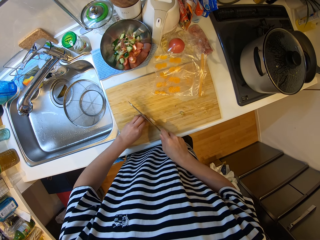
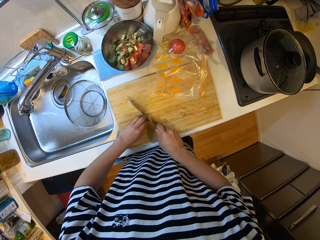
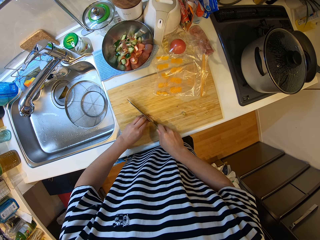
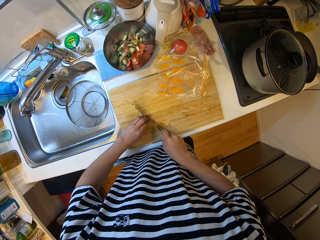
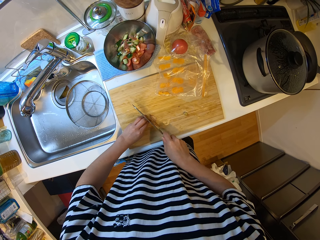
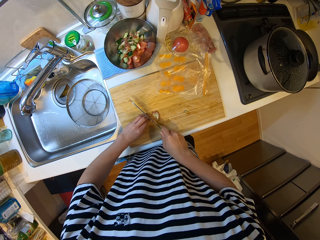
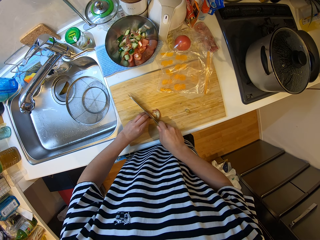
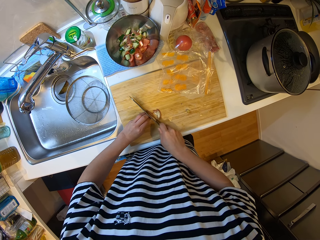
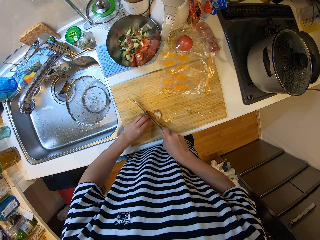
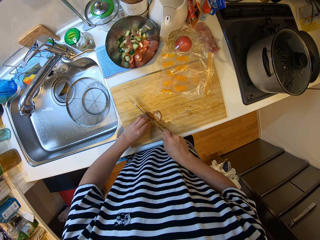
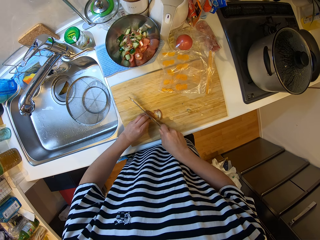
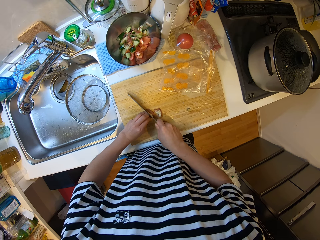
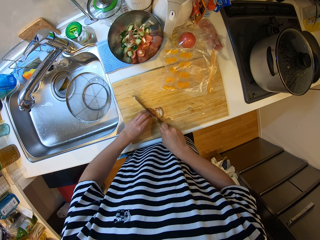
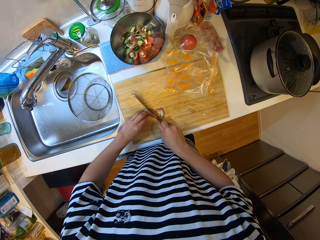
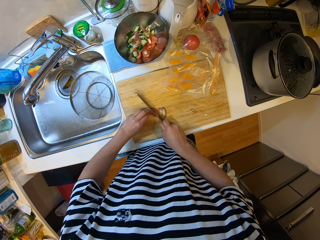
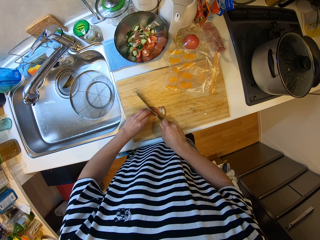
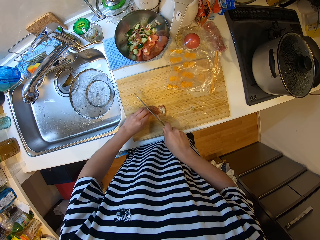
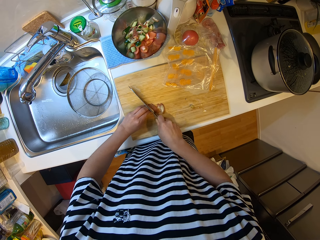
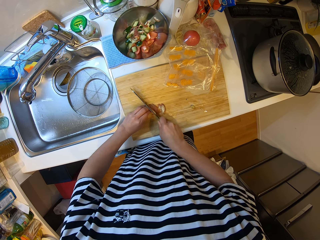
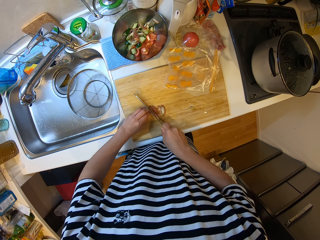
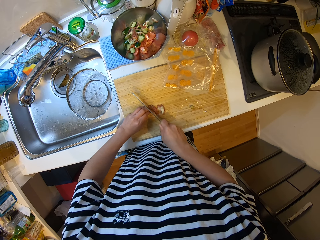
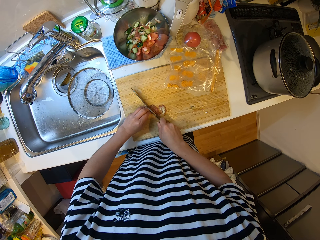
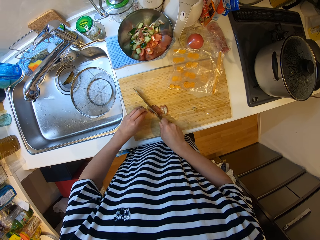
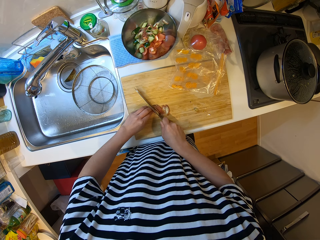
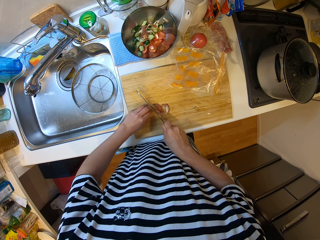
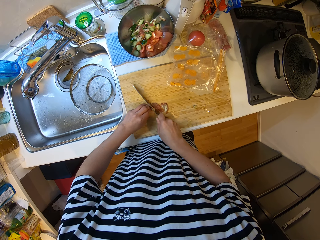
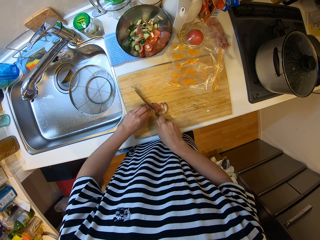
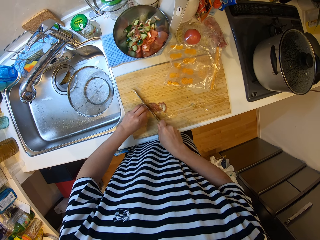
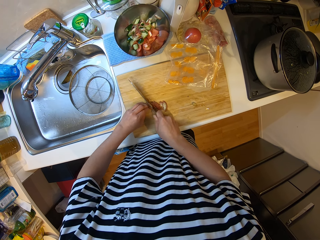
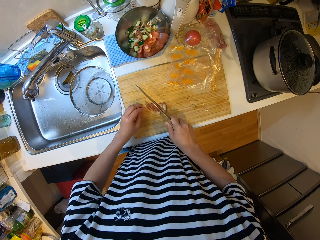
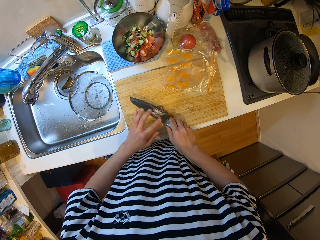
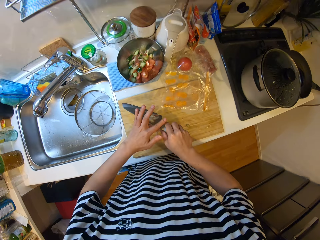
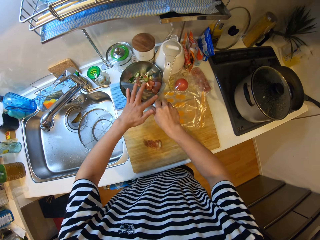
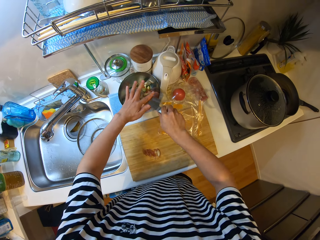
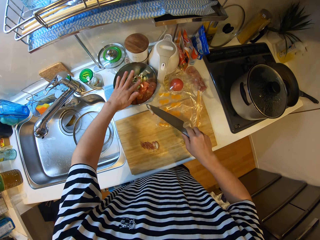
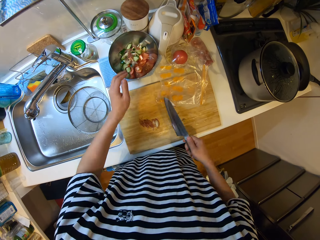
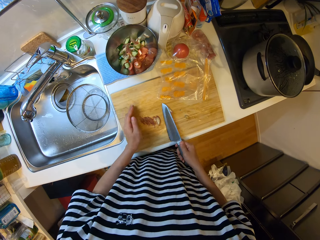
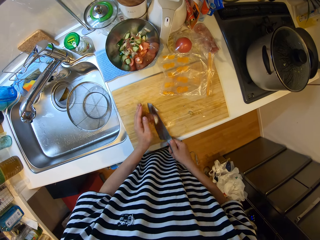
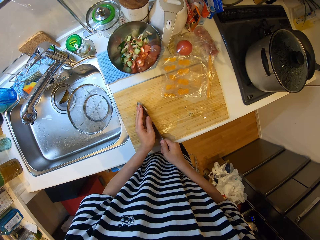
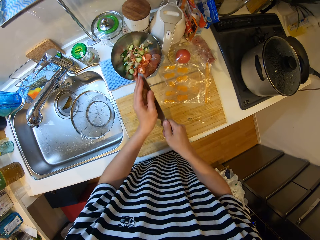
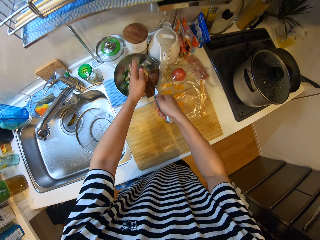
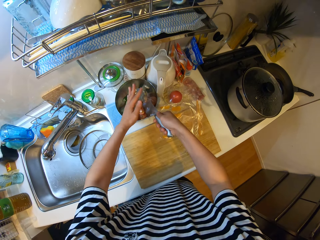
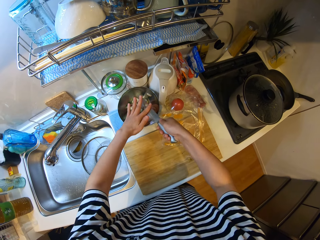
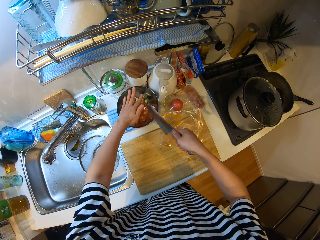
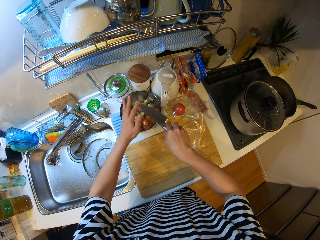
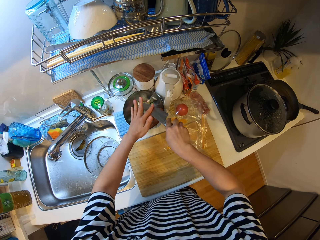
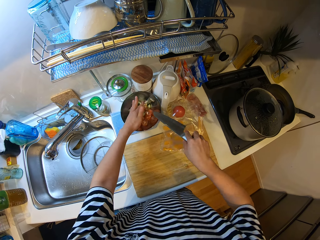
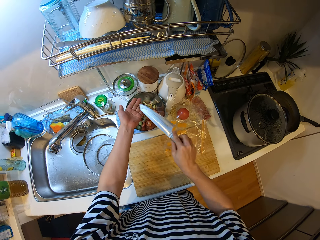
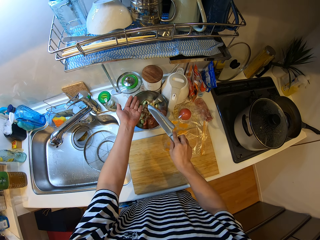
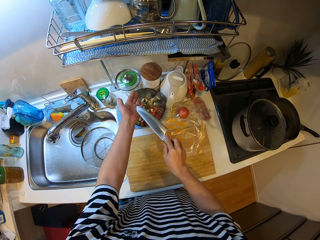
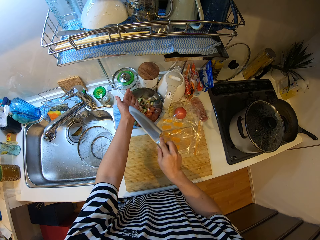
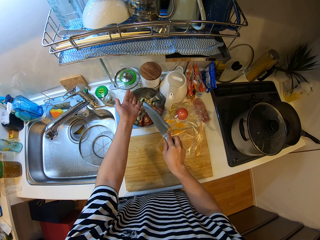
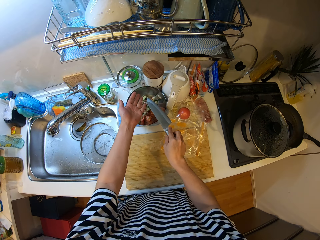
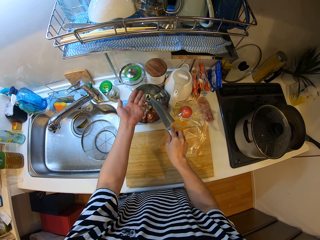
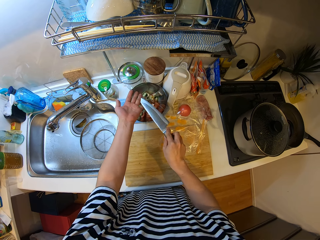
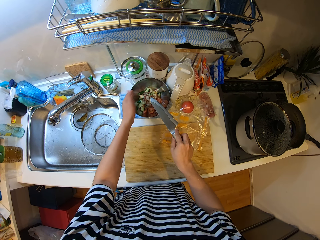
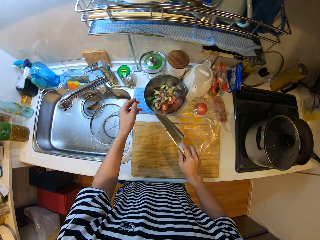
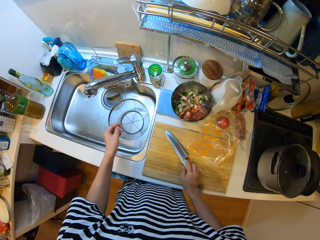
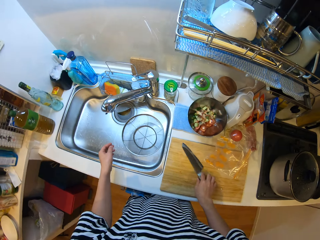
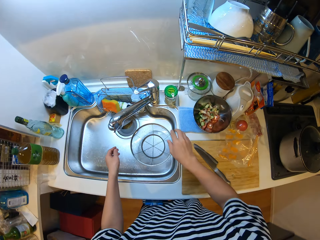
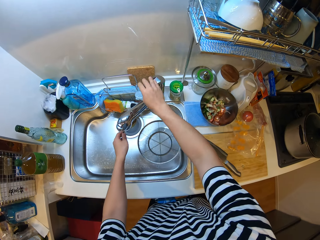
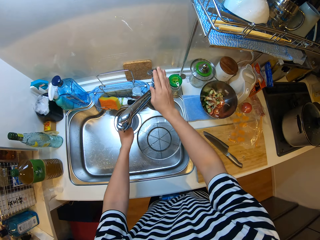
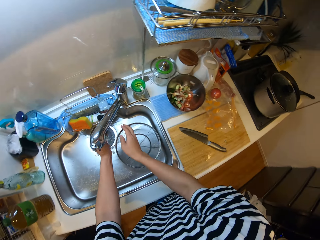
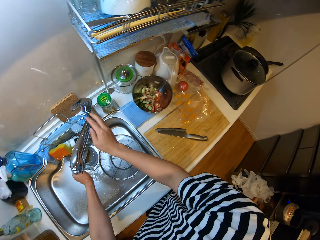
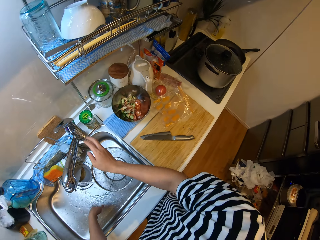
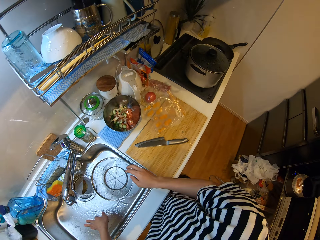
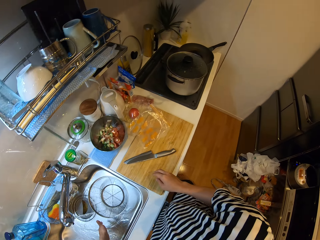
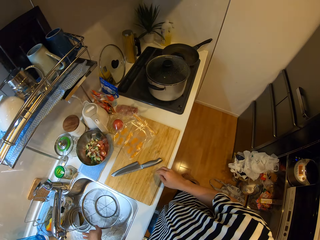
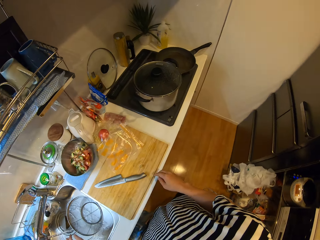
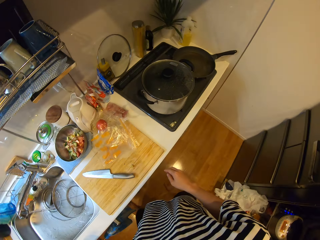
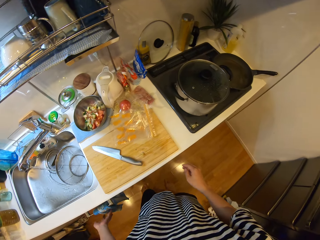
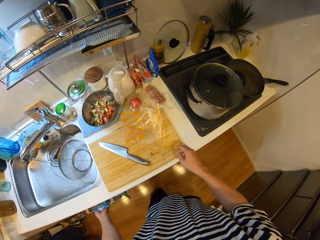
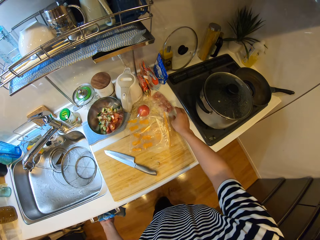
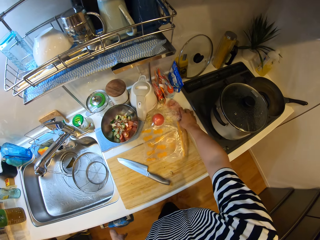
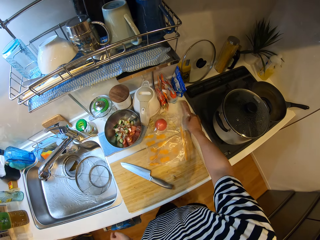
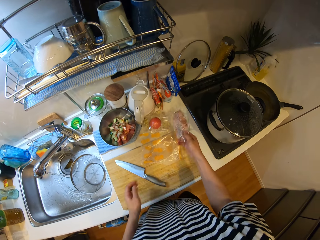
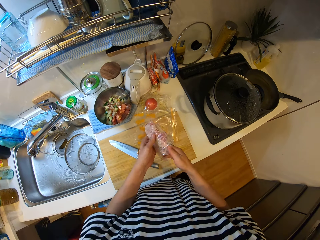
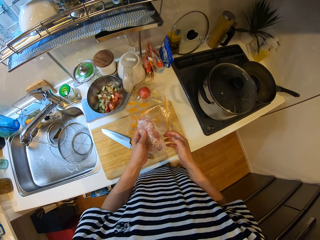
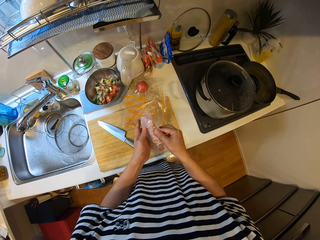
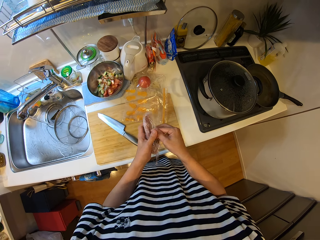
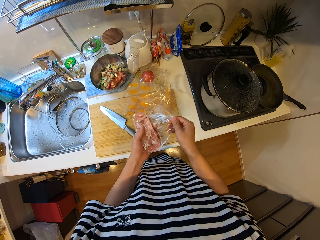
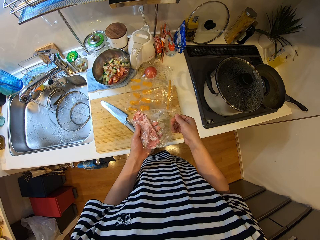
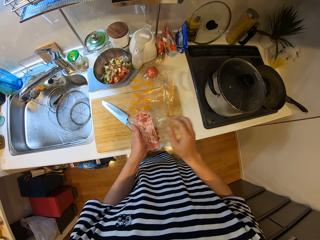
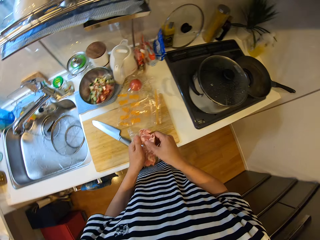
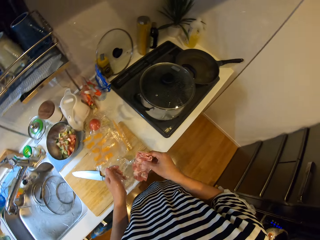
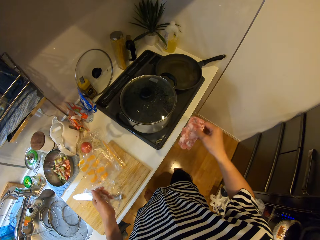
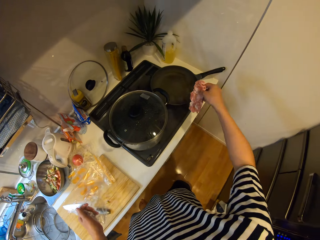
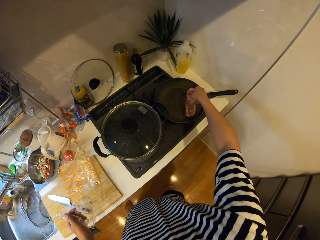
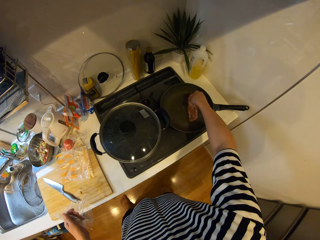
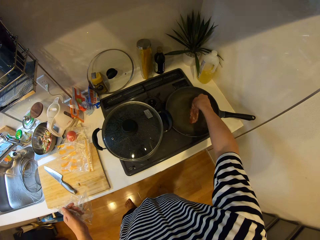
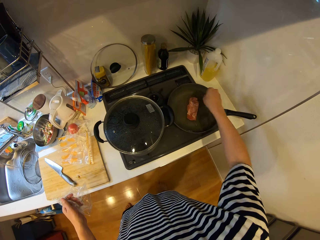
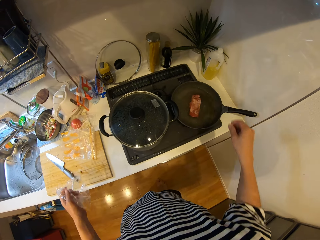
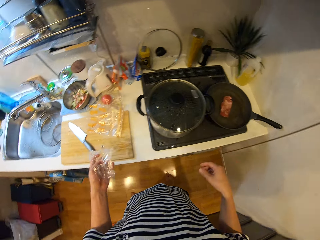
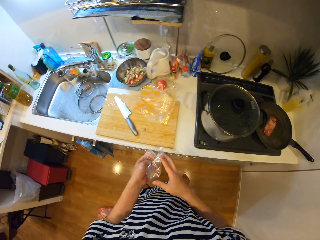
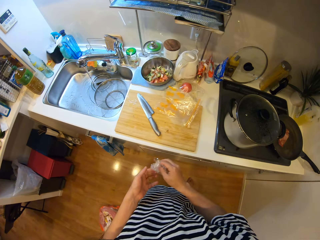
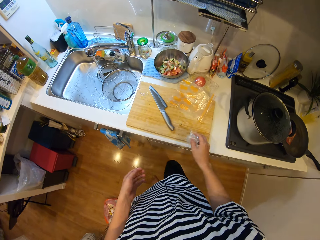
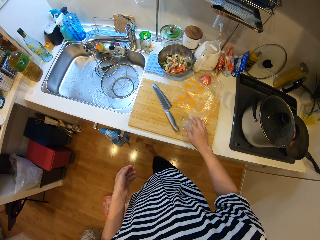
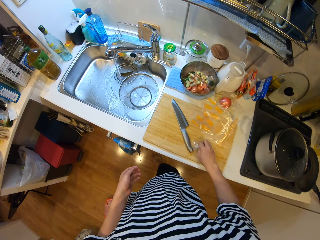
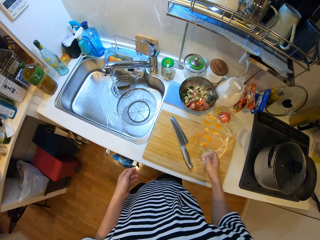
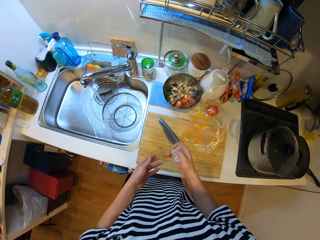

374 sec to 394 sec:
The camera wearer cuts something. She cuts something repeatedly. She puts something in a bowl. She picks something. She puts the pieces of the veggie into the bowl with the knife. She wipes the knife with her left hand. She scrubs her hand with the knife. She places the knife down on the chopping board. She opens the tap of the sink. She rinses her hand. She takes a wrap of mince meat. She unwraps the mince meat. She puts the mince meat into the frying pan on the cooker.

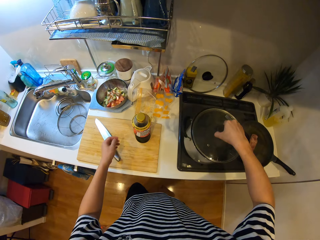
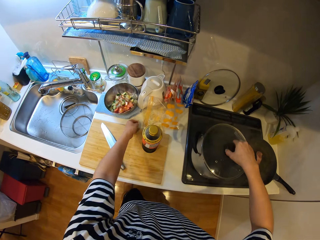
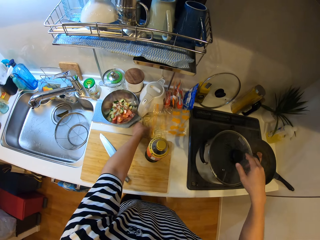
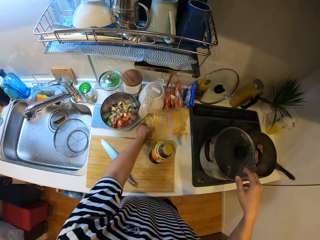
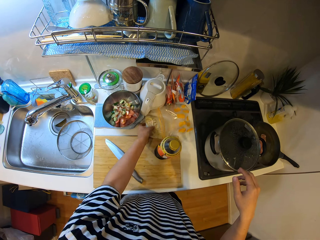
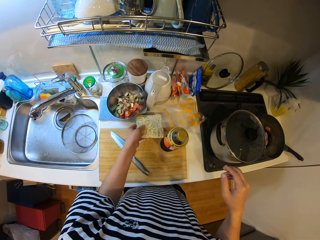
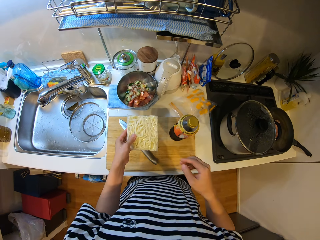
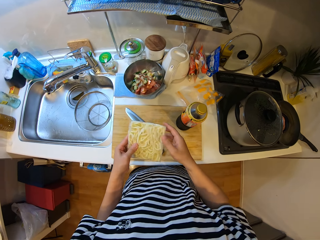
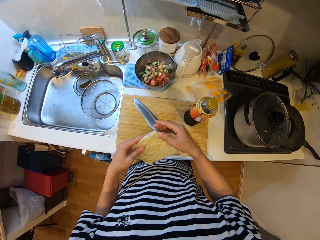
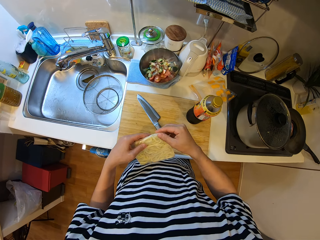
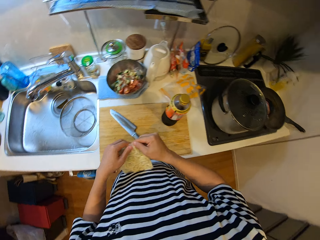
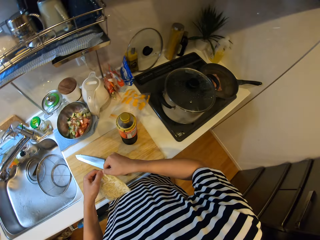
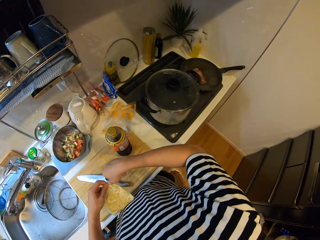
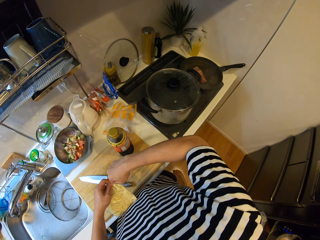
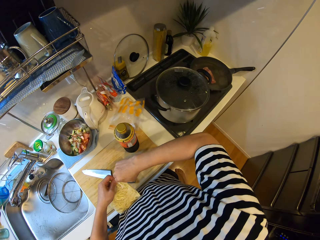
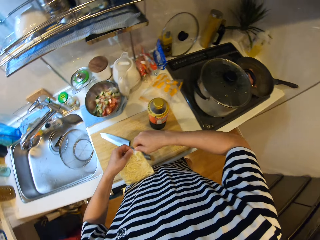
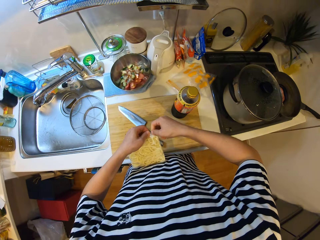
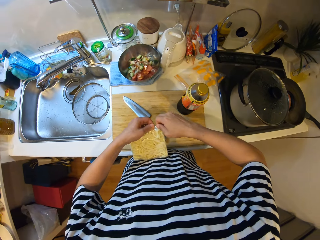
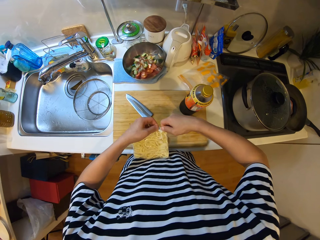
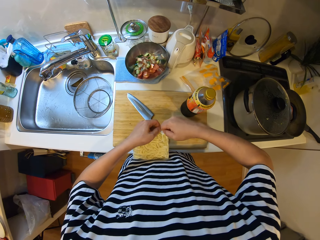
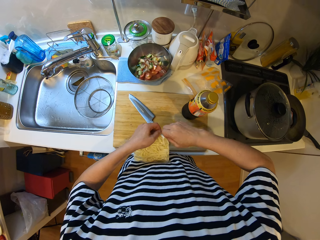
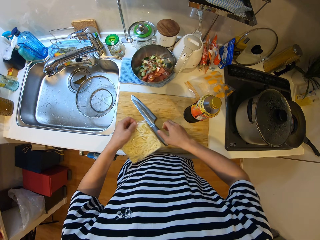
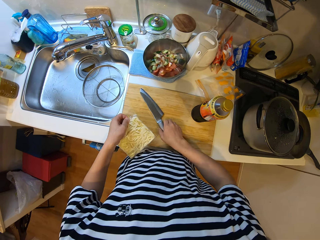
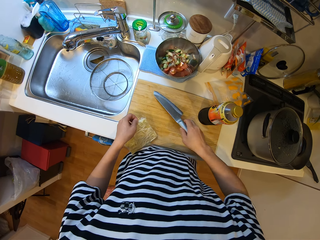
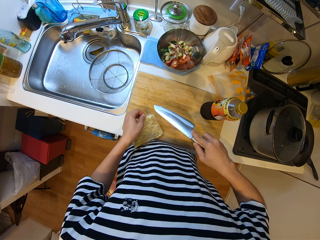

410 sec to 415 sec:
The camera wearer closes a pot. She takes a noodle pack from the kitchen slab. She opens the pack with her hand.
